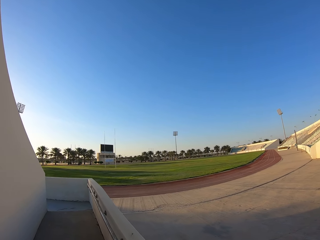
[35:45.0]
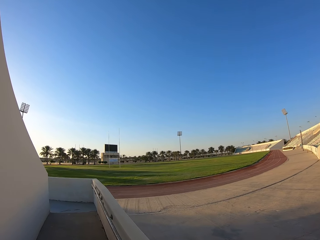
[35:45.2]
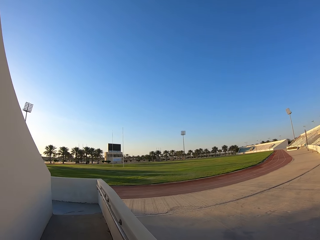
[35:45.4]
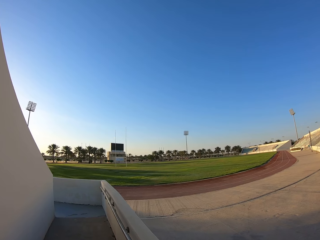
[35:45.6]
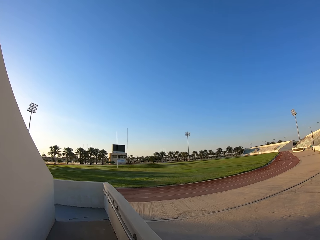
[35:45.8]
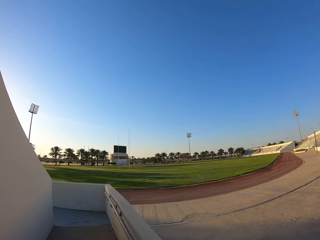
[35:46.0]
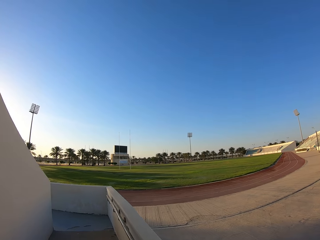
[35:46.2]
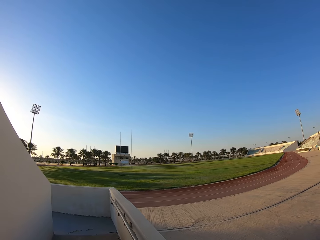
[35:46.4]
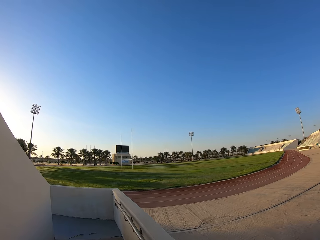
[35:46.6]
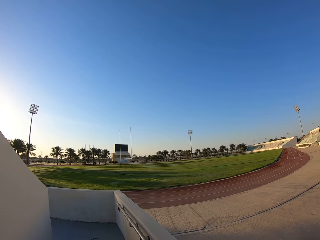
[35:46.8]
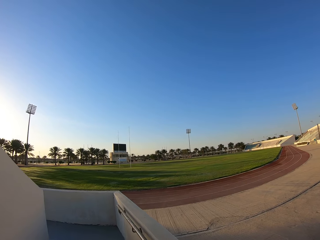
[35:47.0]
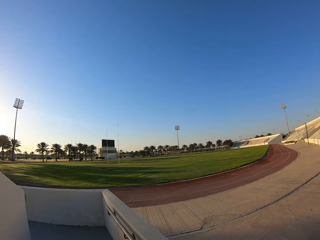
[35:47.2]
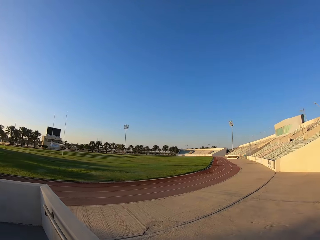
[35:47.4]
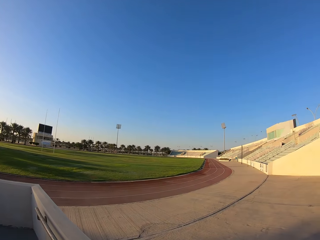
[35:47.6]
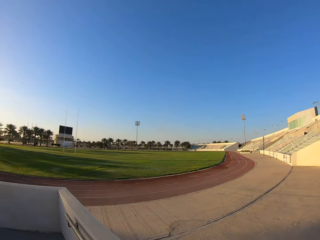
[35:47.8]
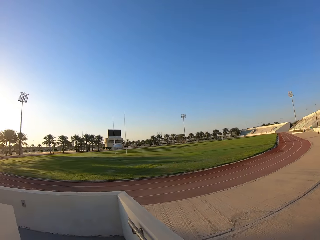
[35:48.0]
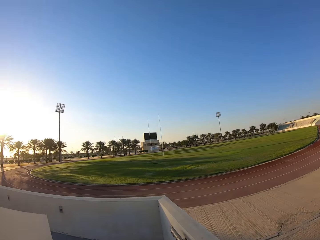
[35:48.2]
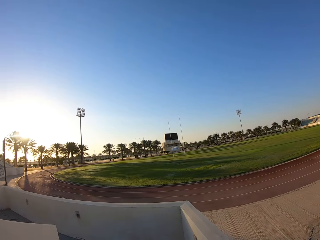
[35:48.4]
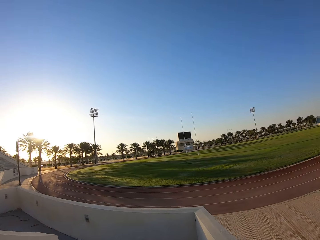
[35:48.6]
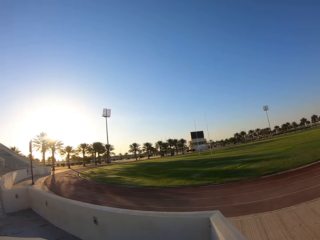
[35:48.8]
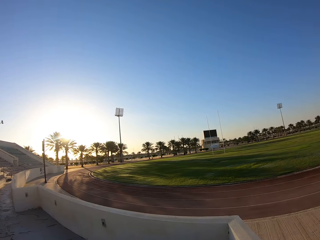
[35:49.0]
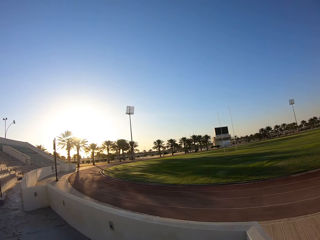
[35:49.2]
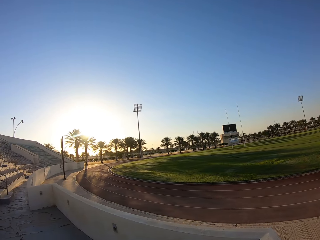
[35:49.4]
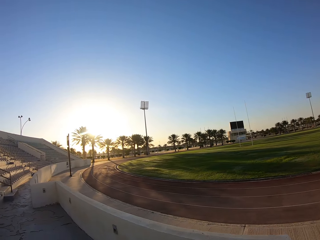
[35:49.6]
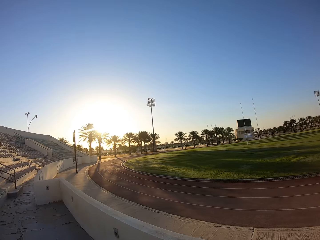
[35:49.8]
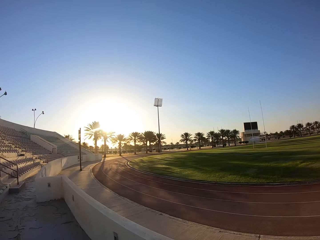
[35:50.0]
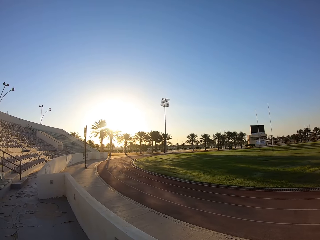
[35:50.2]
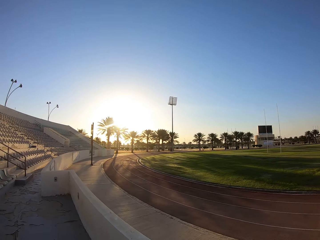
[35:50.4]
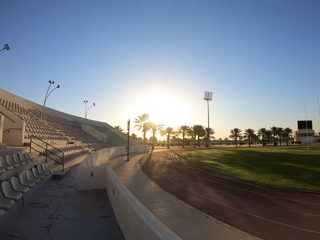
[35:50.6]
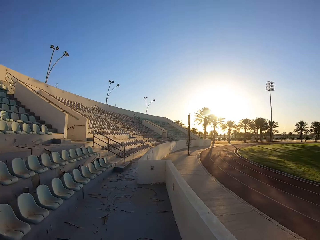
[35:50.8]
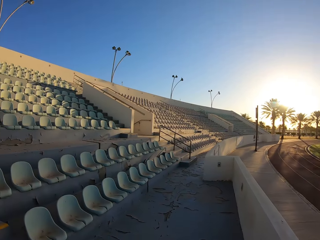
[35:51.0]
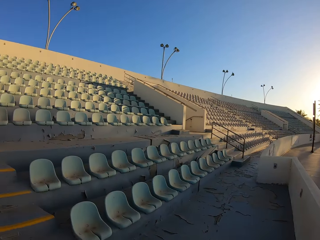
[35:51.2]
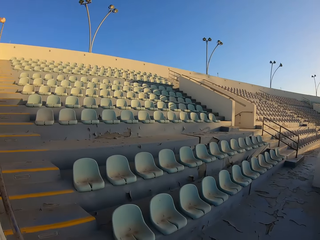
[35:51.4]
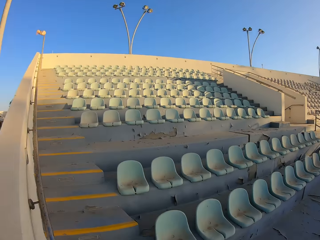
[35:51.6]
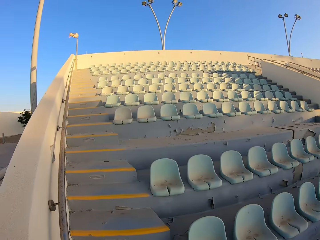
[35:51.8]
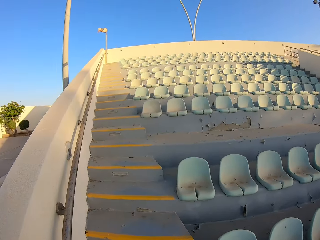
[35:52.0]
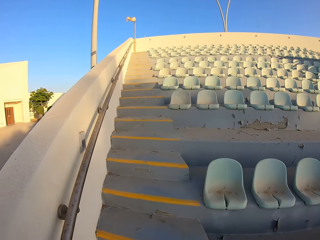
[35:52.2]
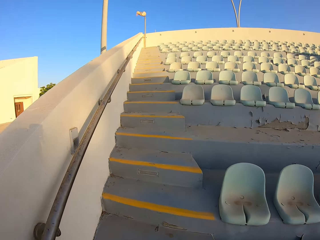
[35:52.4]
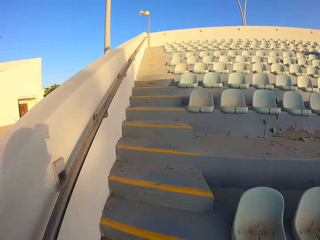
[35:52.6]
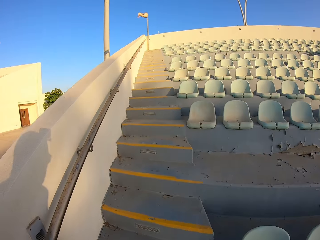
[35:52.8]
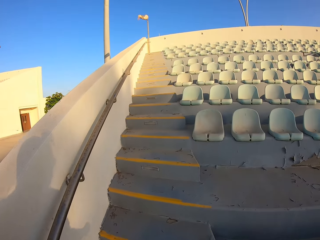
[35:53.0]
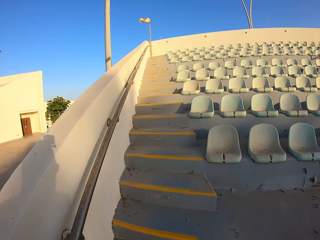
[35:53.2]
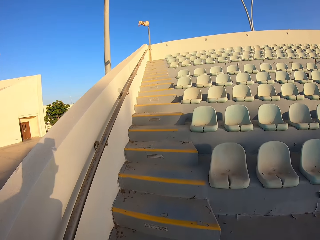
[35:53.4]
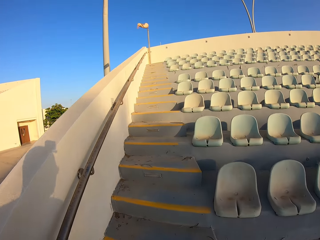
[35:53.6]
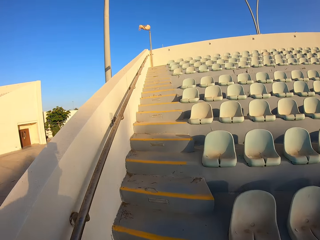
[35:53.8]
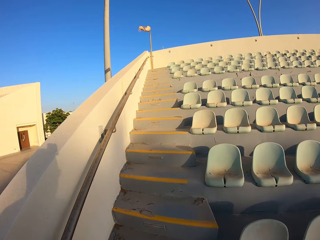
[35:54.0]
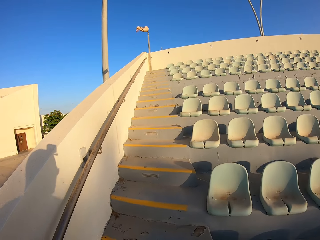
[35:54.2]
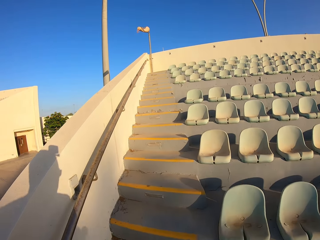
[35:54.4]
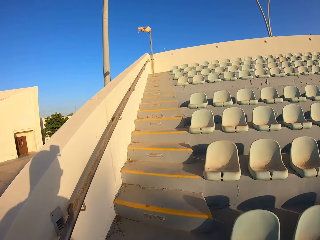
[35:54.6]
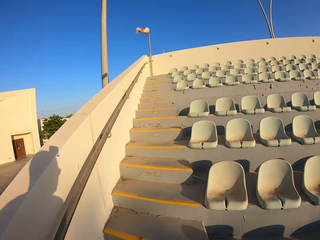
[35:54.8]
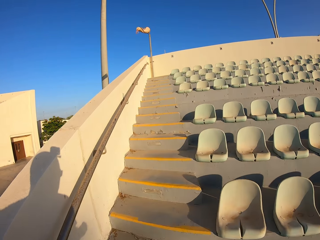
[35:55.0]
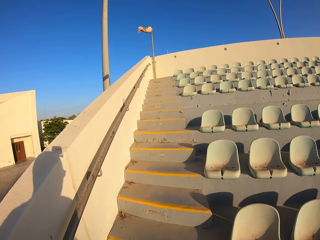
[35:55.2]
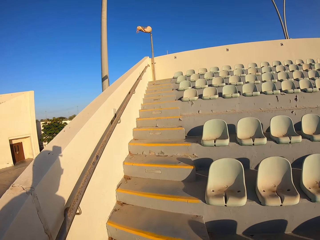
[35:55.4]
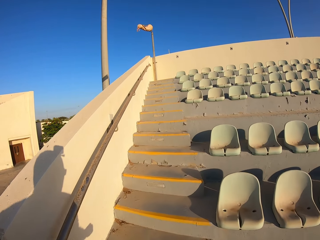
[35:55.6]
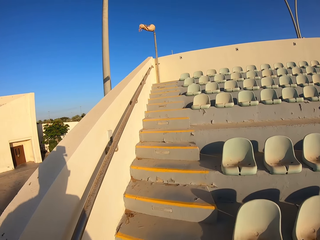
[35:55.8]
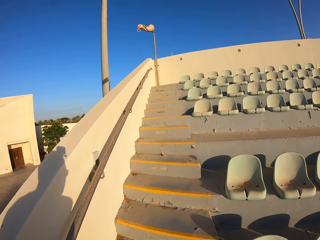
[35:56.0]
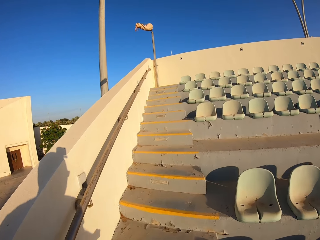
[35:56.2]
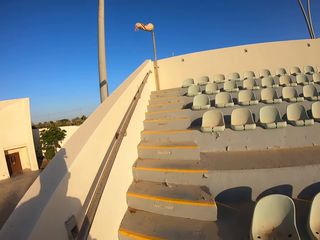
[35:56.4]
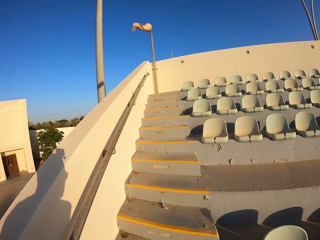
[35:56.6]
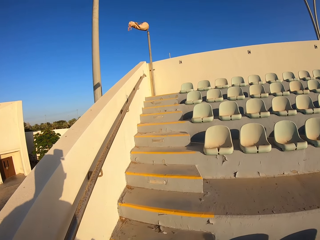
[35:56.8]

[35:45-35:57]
The camera wearer looks around the stadium. They climb up the staircase and jog up the stairs.

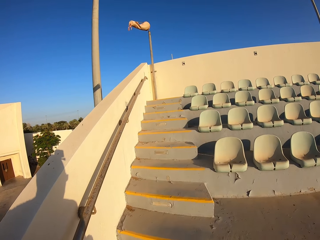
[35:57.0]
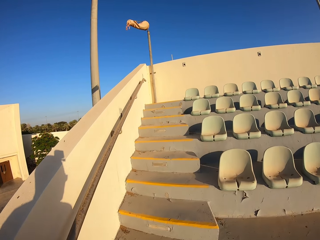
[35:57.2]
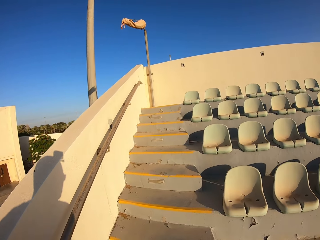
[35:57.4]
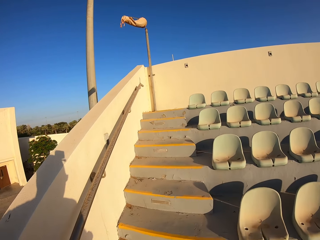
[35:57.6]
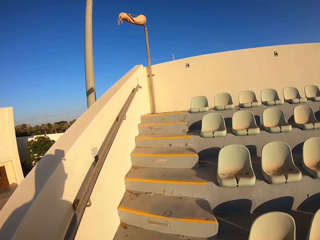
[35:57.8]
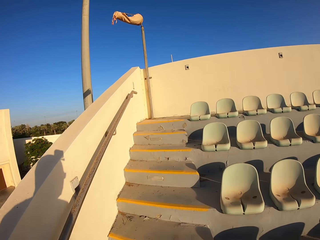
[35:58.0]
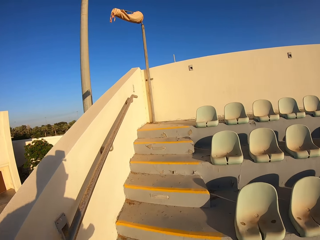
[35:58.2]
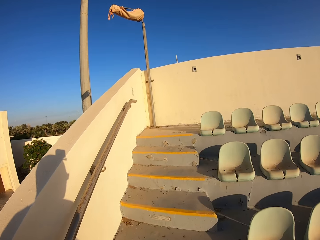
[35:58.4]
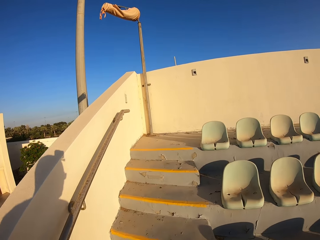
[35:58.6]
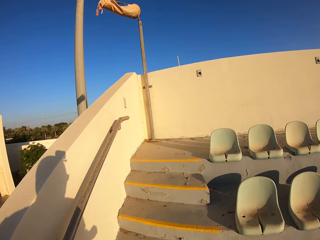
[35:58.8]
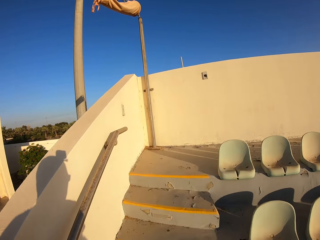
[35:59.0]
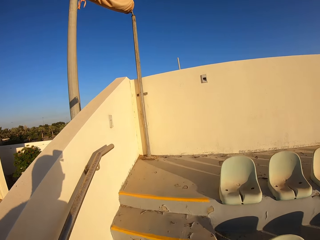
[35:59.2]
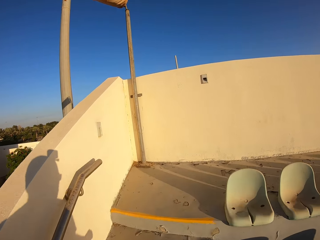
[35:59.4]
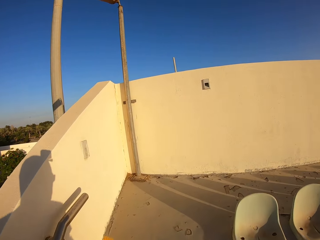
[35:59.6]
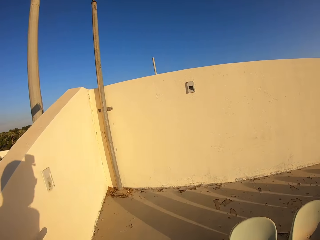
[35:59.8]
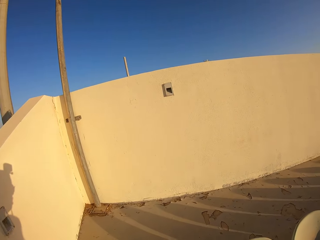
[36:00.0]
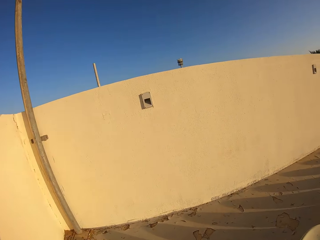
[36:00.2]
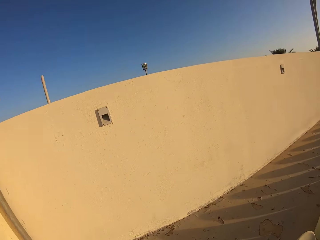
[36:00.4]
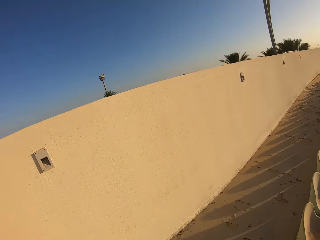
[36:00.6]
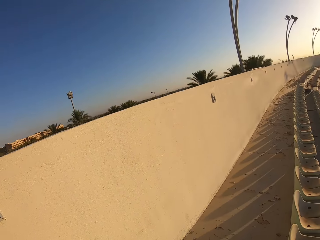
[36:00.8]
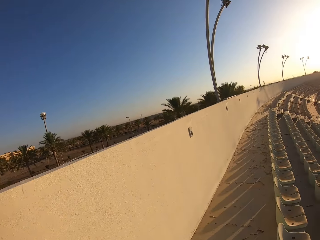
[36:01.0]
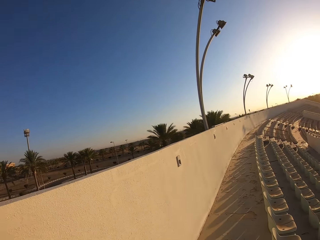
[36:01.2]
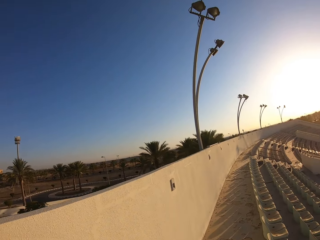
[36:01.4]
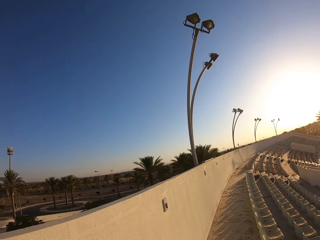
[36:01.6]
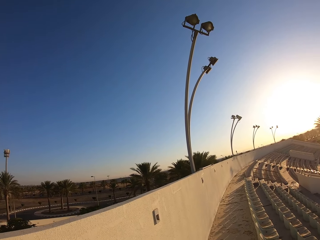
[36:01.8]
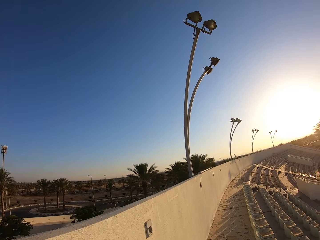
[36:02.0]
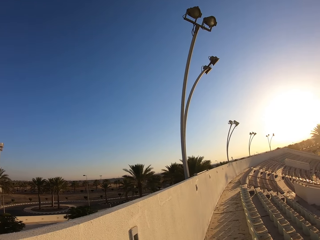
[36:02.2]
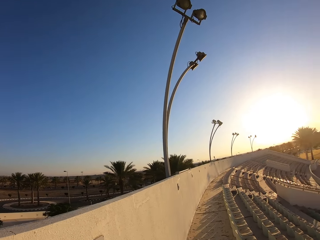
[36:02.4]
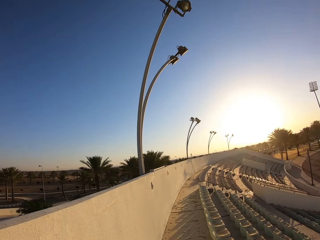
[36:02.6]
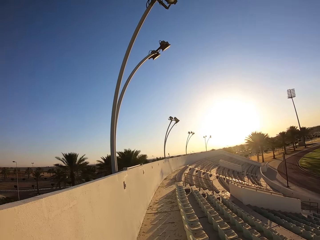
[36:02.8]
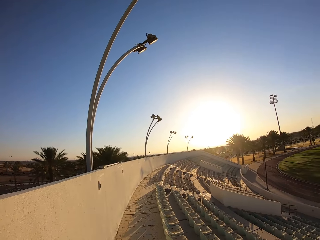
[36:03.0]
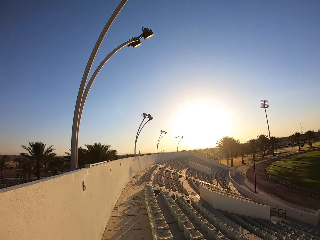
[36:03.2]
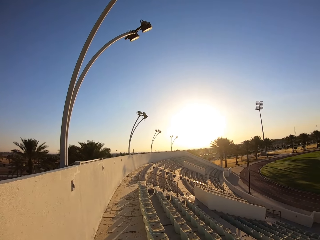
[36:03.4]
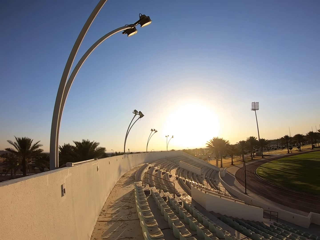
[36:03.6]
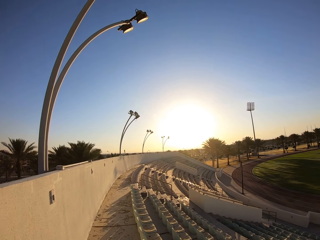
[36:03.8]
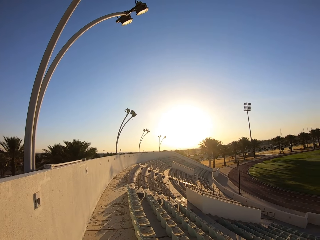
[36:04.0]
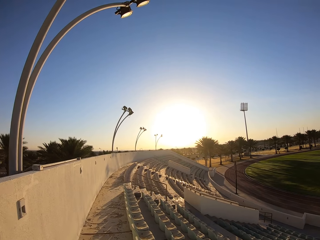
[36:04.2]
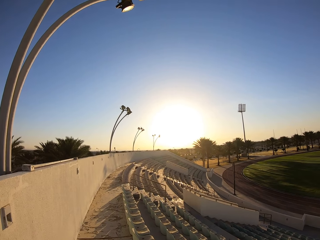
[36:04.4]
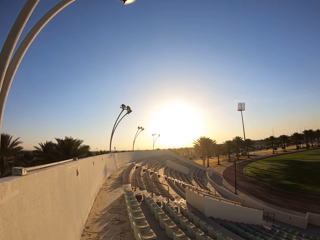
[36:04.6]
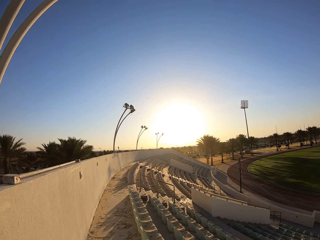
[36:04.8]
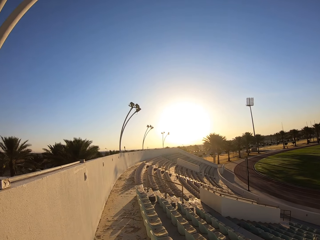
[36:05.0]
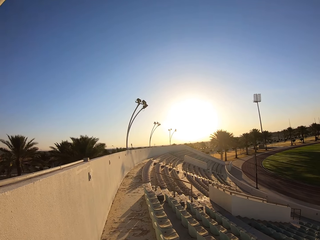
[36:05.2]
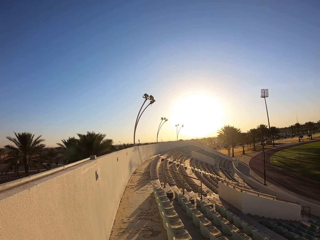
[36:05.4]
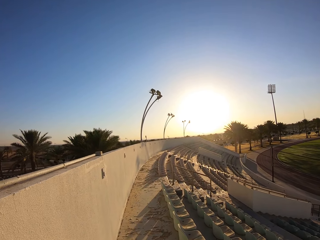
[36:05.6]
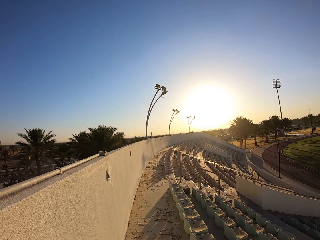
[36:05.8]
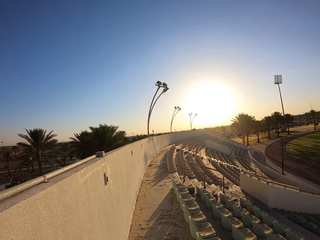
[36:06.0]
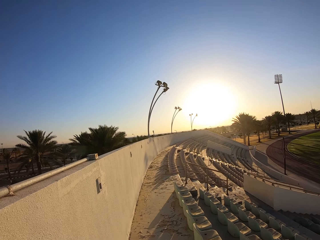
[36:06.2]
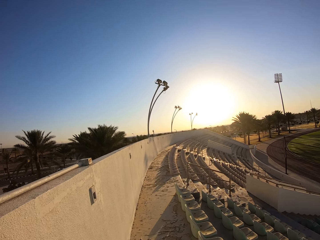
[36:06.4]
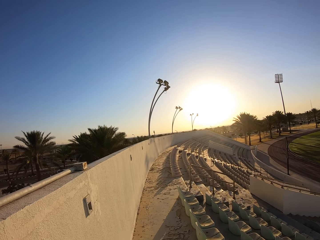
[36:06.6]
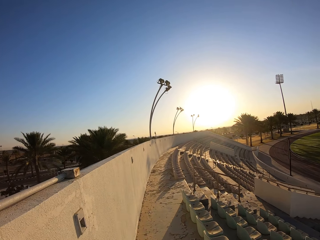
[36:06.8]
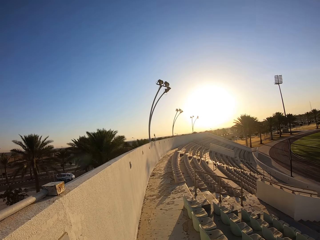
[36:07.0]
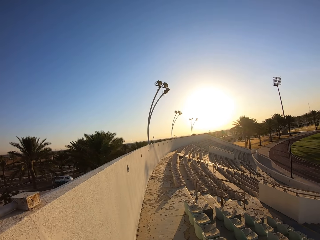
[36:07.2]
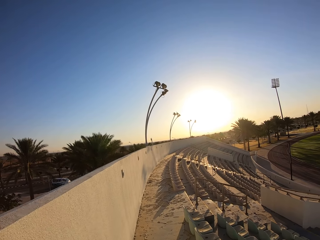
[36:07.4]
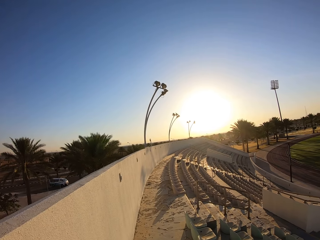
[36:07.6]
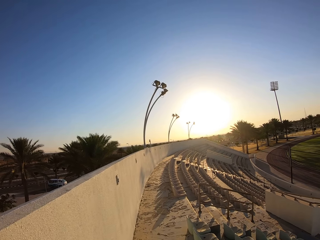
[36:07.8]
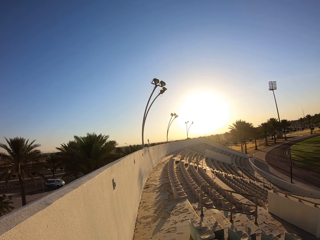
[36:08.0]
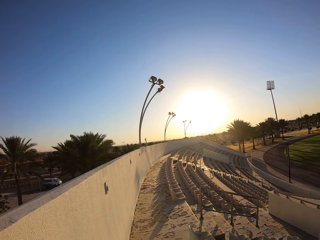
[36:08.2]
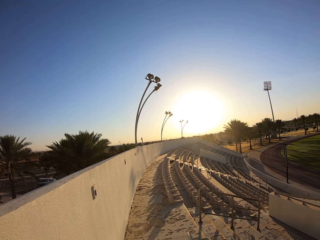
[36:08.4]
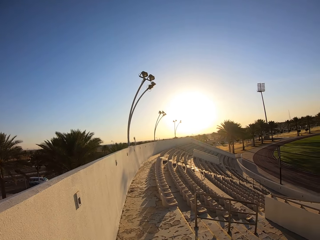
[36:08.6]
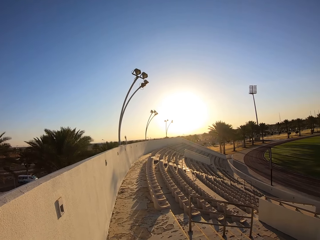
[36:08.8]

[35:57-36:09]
The camera wearer walks around the stadium.
